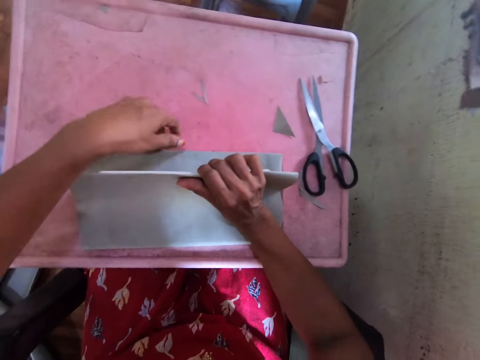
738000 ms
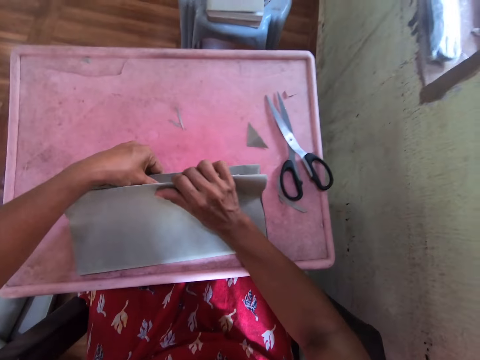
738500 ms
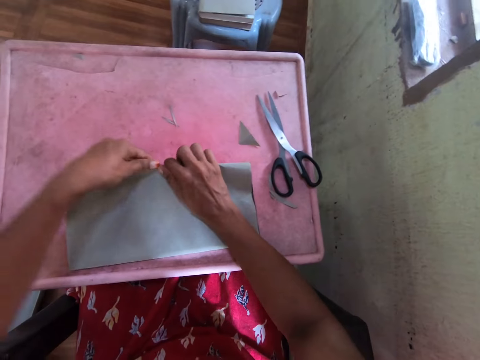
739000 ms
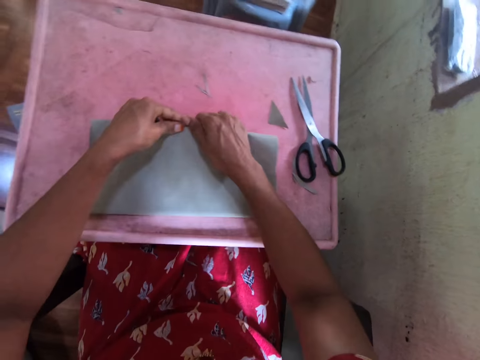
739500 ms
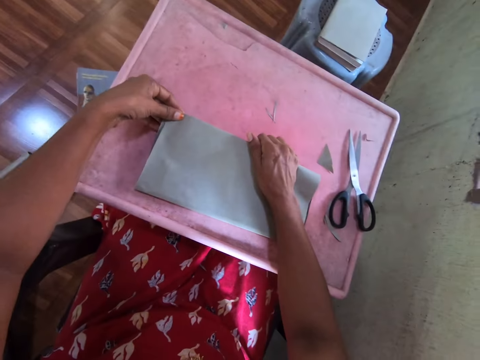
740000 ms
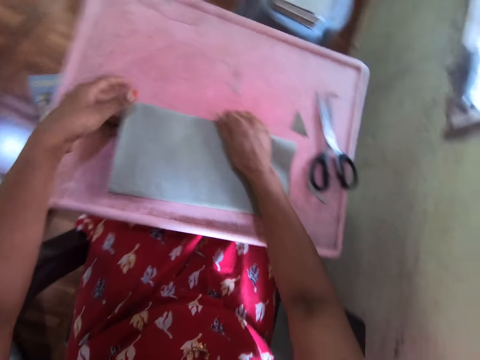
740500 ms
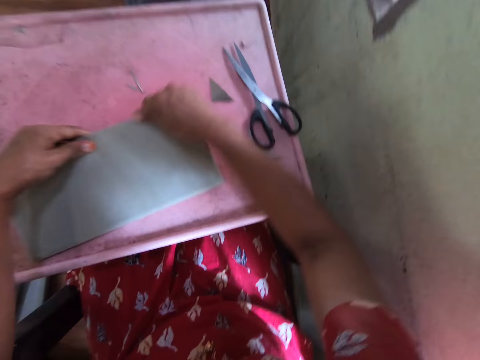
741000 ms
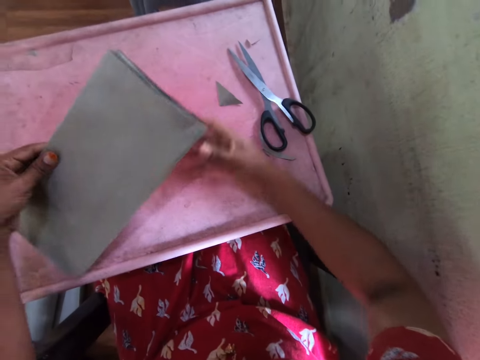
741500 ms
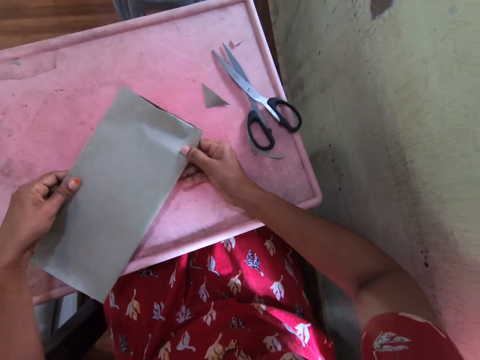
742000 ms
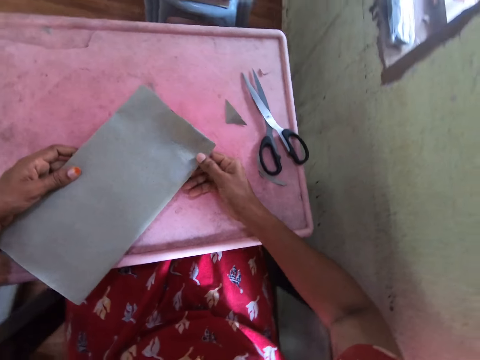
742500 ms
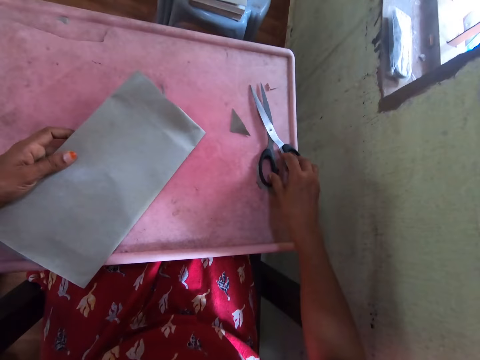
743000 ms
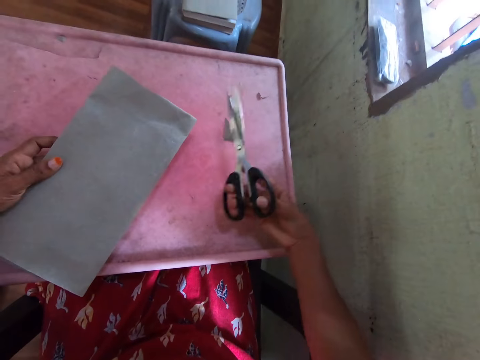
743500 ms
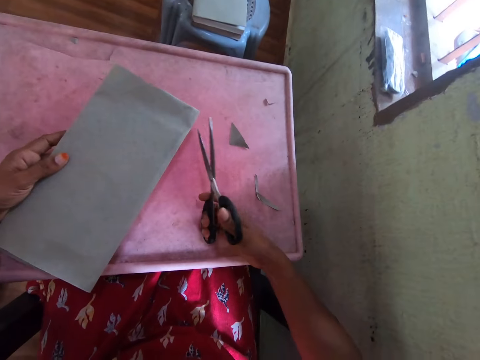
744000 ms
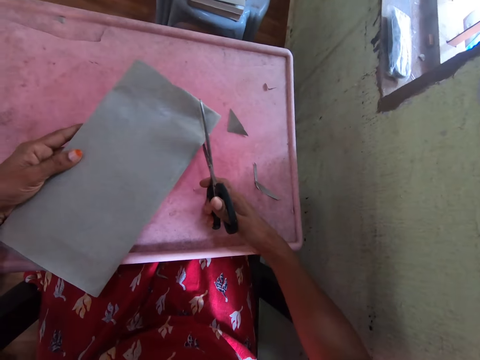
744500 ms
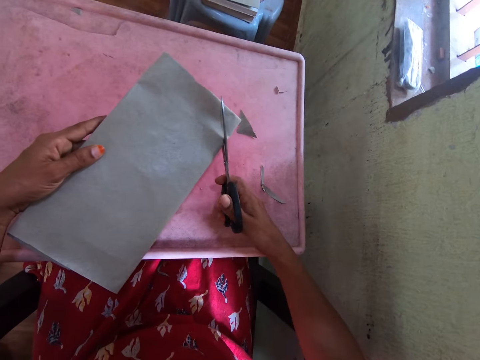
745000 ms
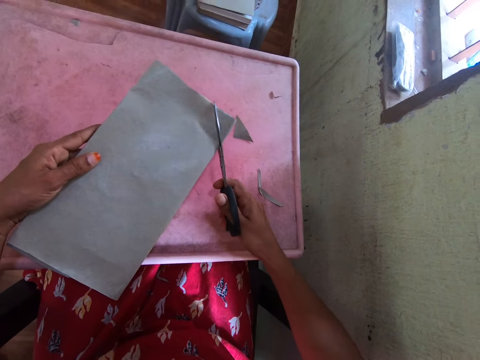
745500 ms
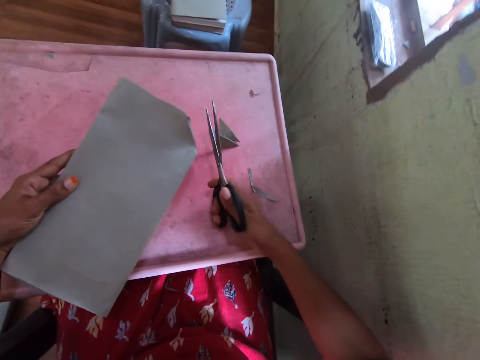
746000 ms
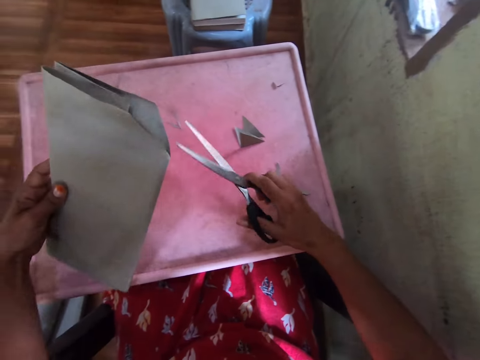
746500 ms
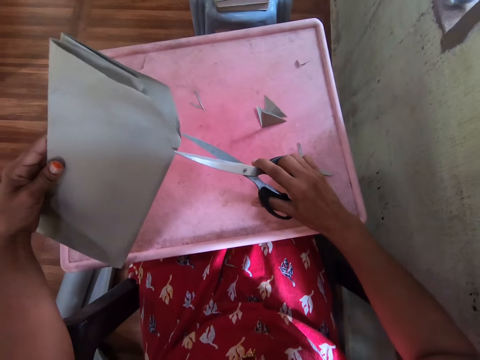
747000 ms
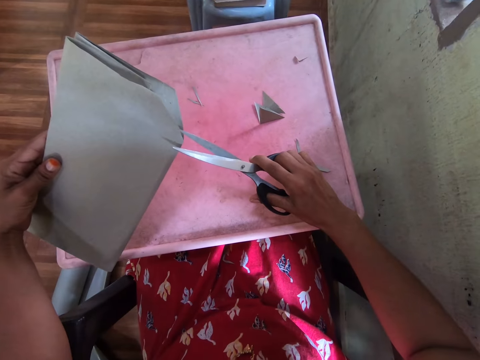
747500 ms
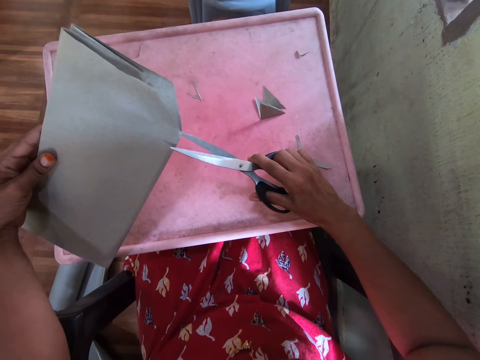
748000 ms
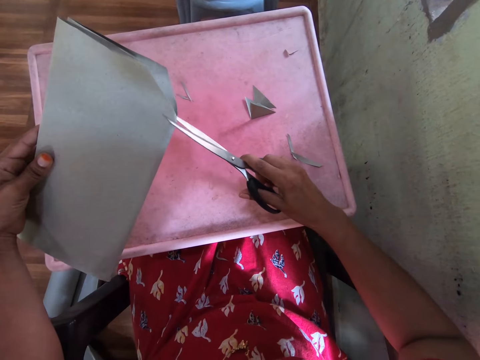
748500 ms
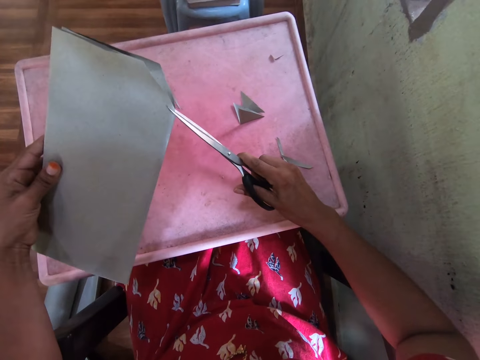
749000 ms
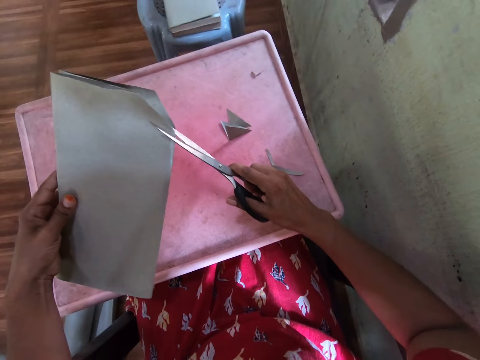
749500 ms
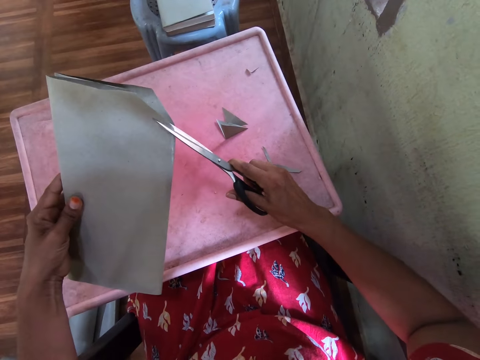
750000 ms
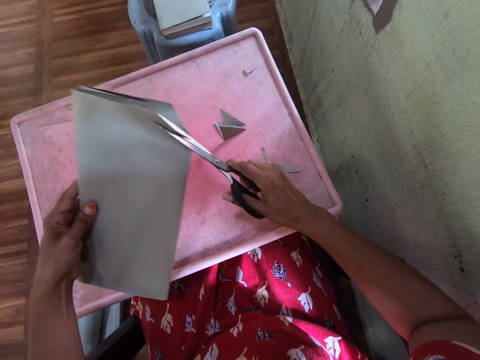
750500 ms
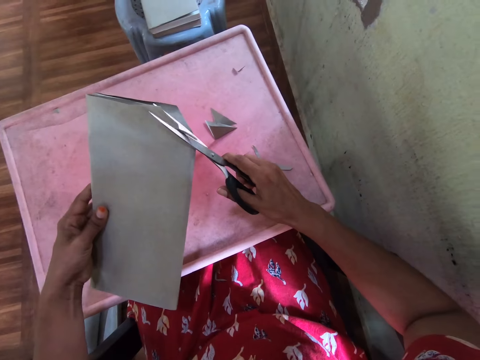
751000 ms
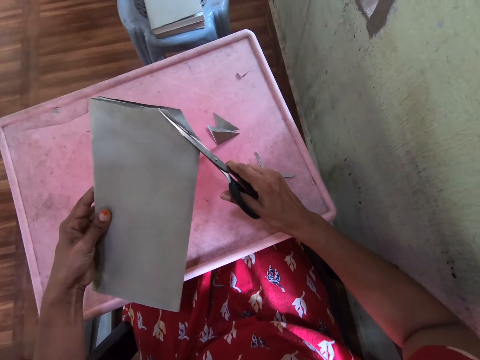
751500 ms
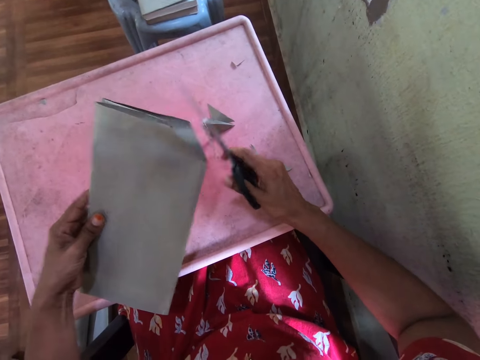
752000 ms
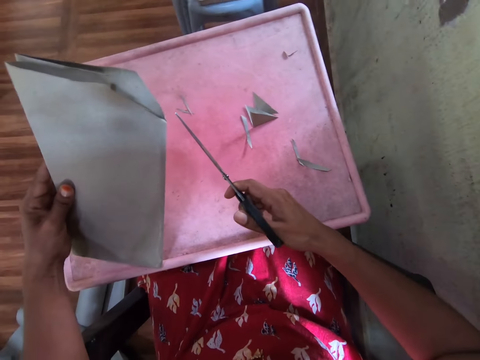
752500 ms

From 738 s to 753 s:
The camera wearer opens the book. She holds the book. She folds the book. She holds the book. She picks the pair of scissors from the table with her right hand. She picks the paper and the book from the table with her left hand. She trims the paper on the book in her left hand with the pair of scissors in her right hand. She trims the paper again.

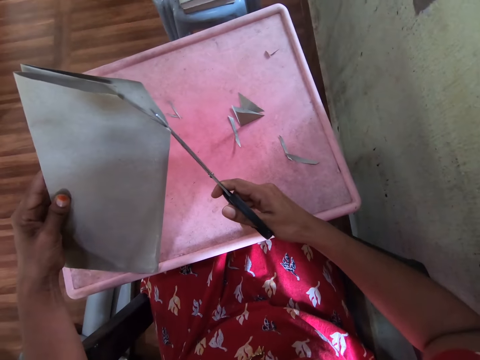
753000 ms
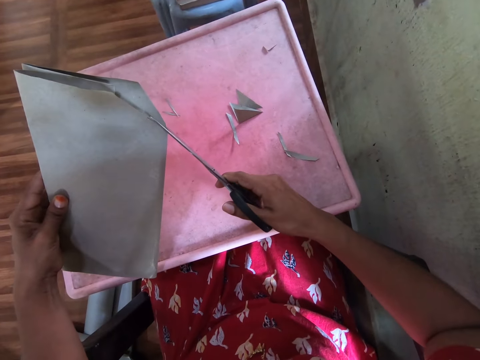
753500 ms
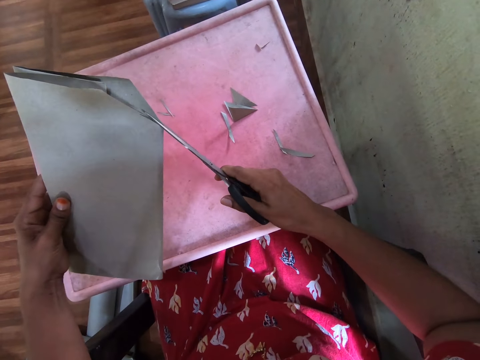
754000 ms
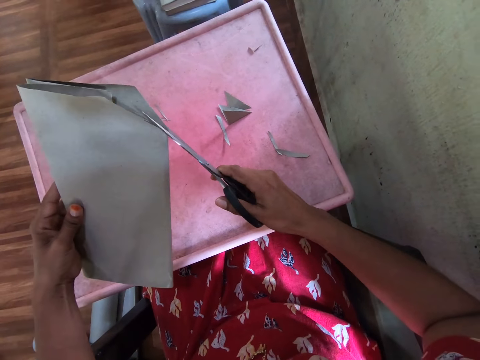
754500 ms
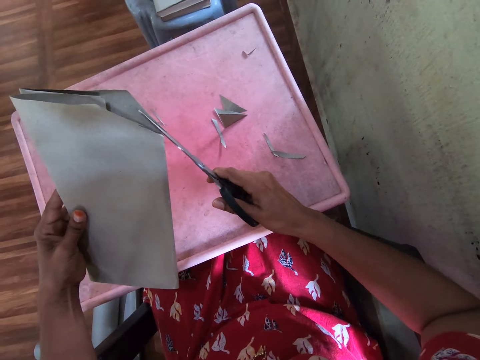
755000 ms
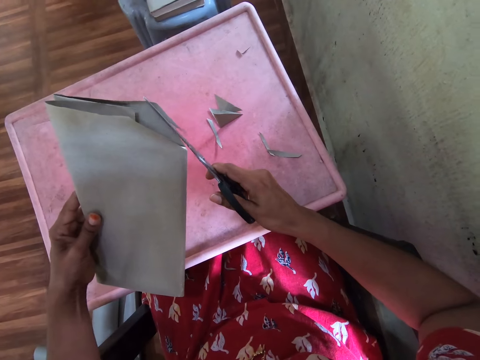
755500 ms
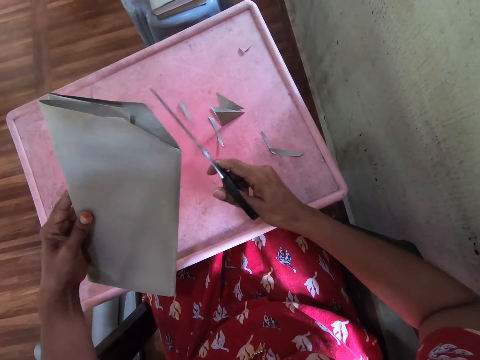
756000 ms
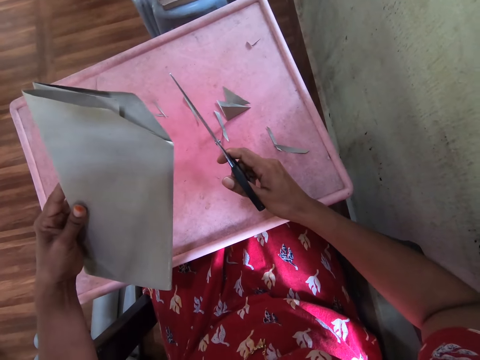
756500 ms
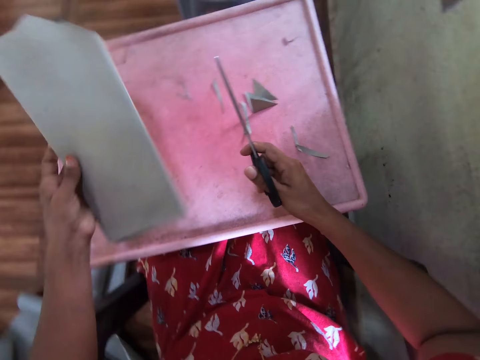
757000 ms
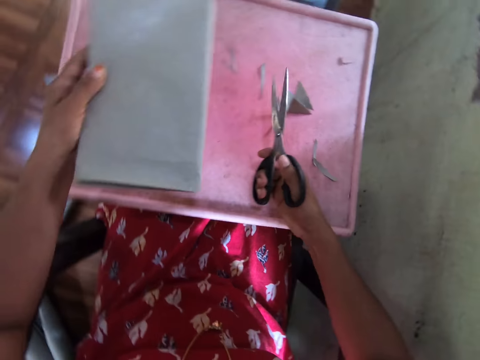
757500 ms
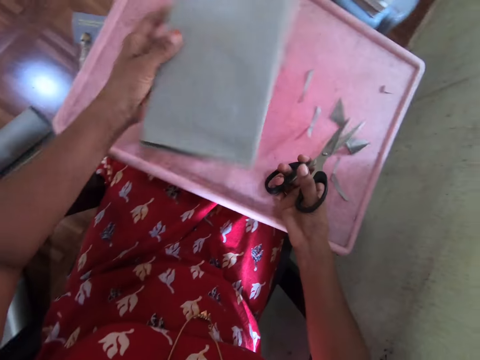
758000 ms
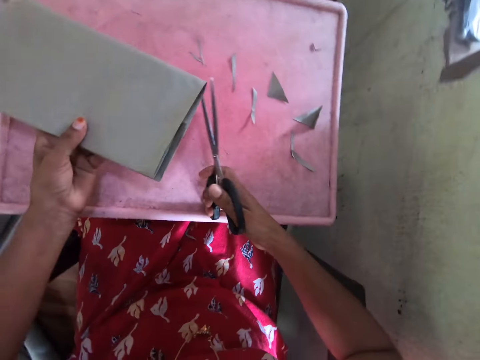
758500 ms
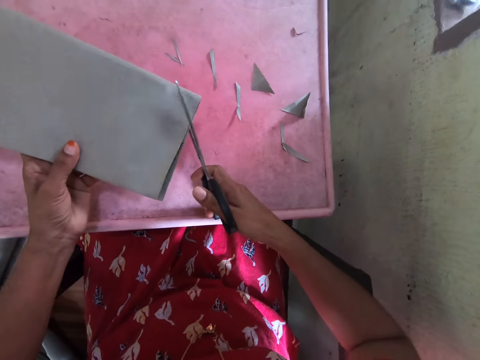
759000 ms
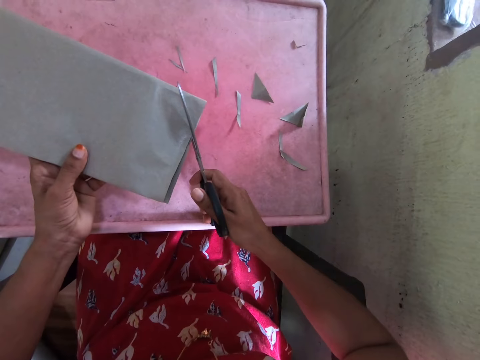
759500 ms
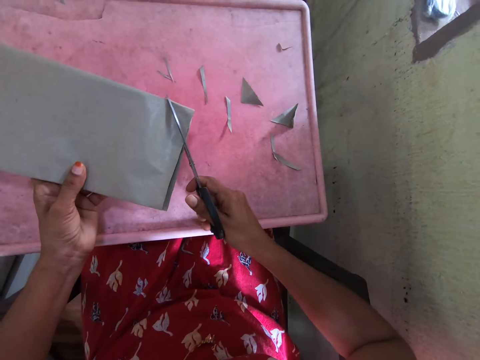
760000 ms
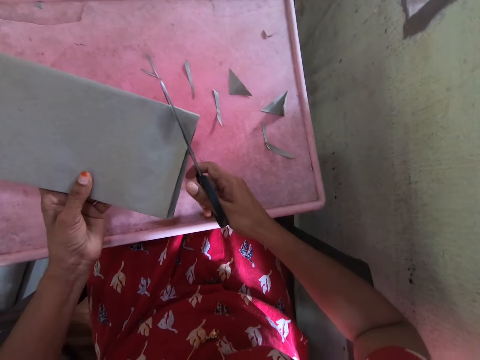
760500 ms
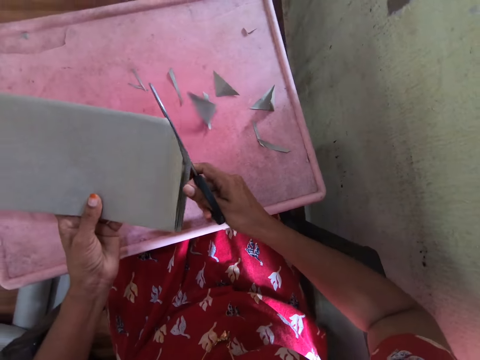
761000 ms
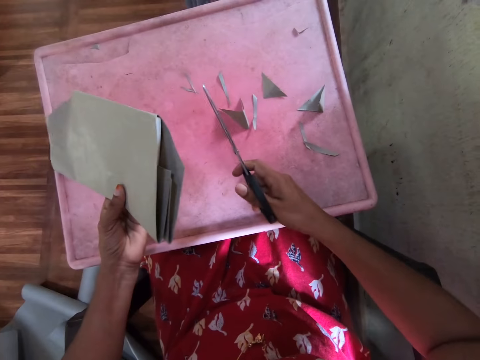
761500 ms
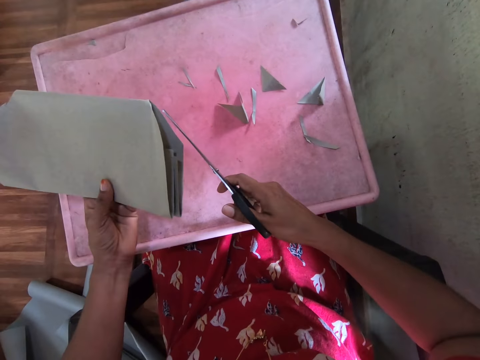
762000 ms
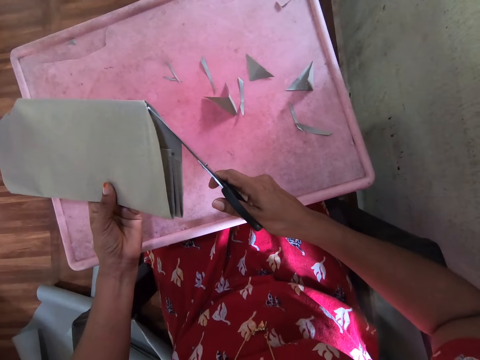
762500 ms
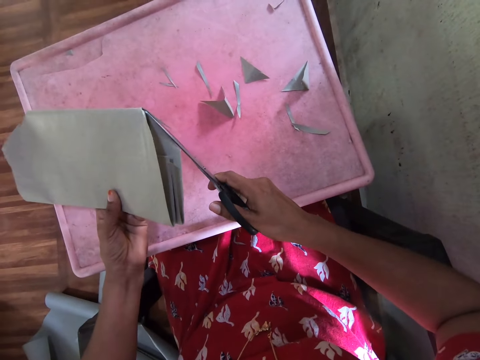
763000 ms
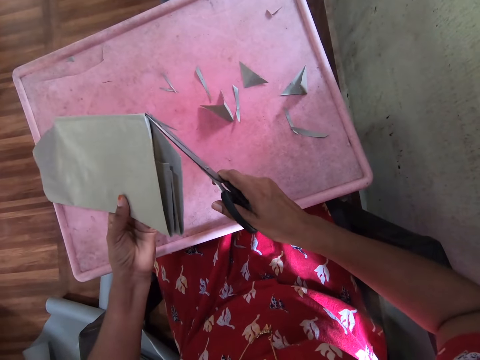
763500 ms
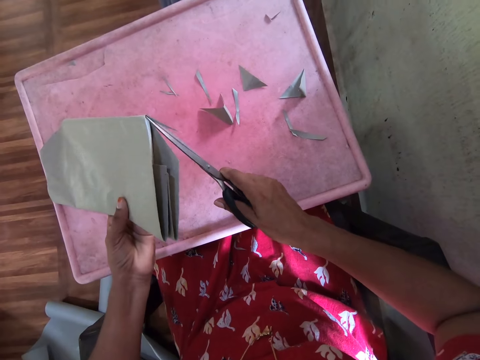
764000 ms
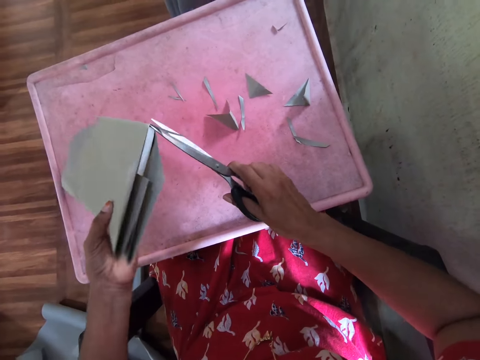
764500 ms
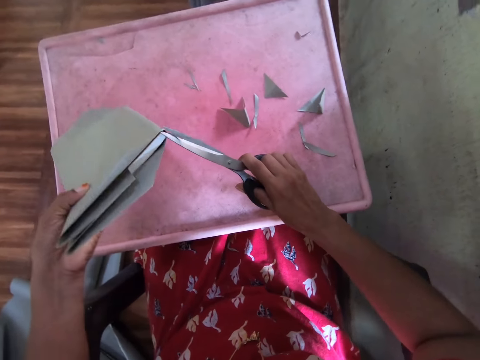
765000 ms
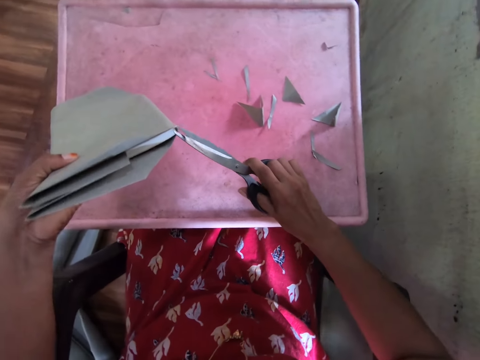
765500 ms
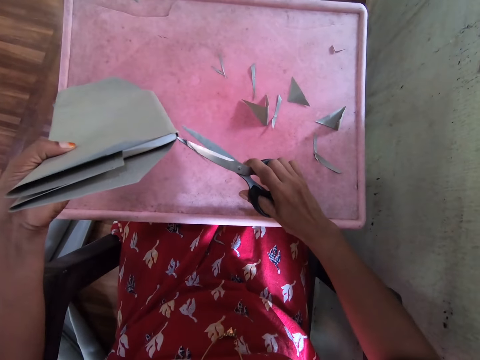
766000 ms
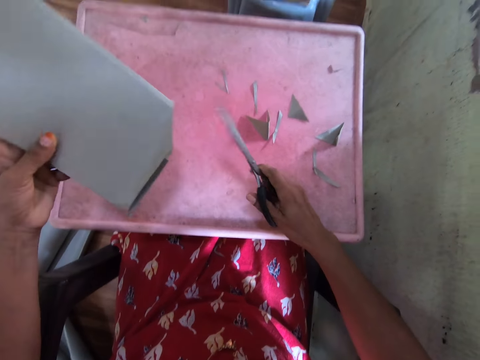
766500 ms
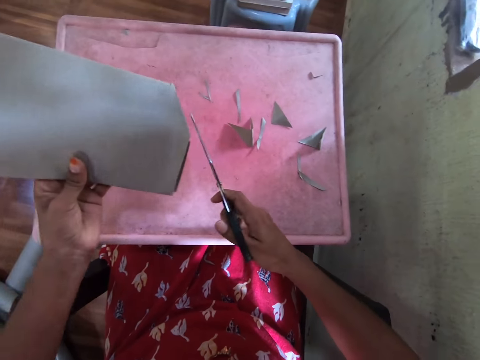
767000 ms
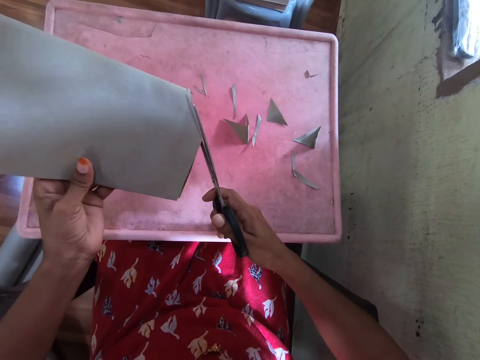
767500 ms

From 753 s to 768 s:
The camera wearer trims the paper on the book in her left hand with the pair of scissors in her right hand.
